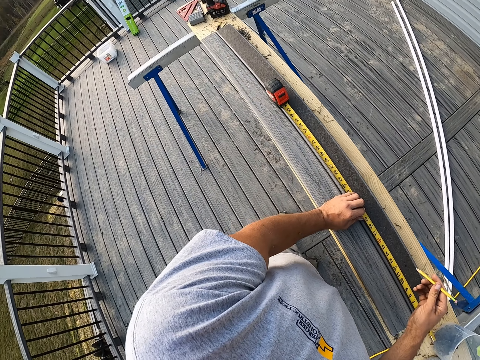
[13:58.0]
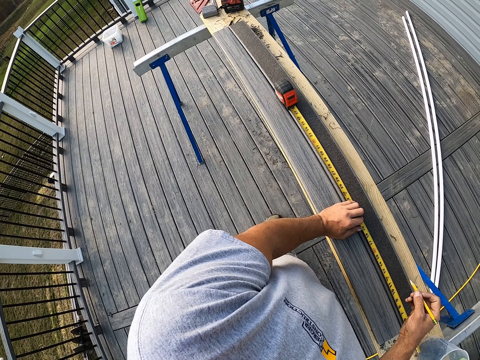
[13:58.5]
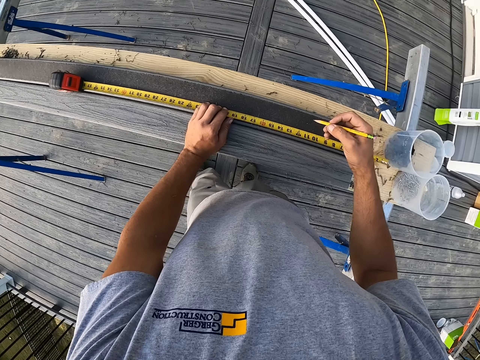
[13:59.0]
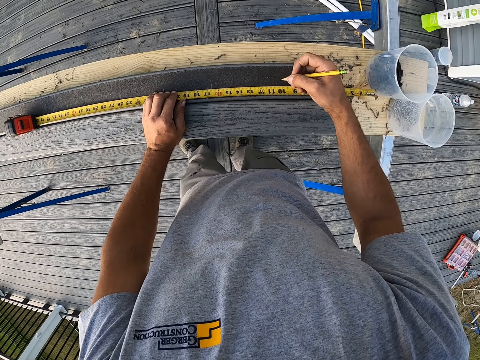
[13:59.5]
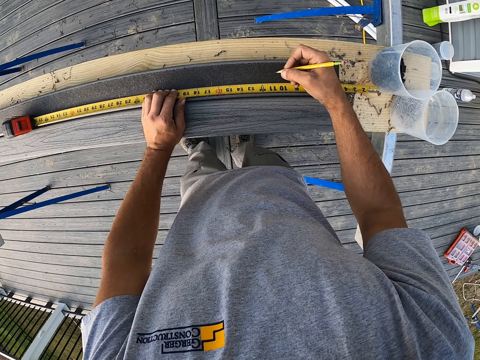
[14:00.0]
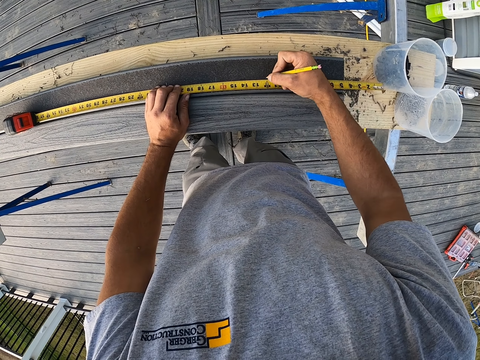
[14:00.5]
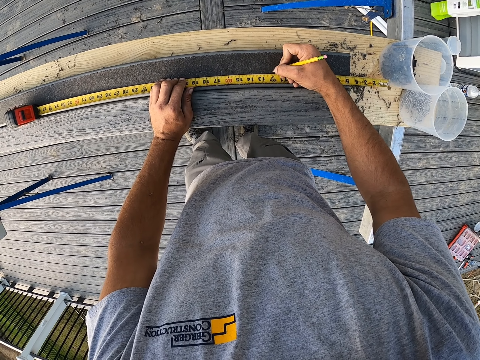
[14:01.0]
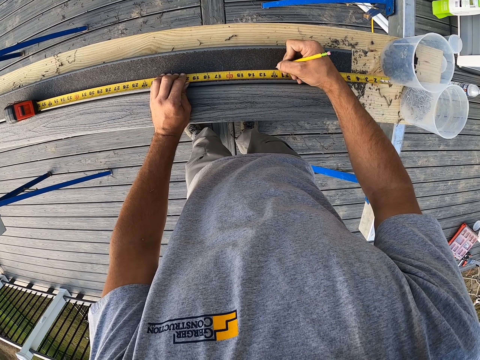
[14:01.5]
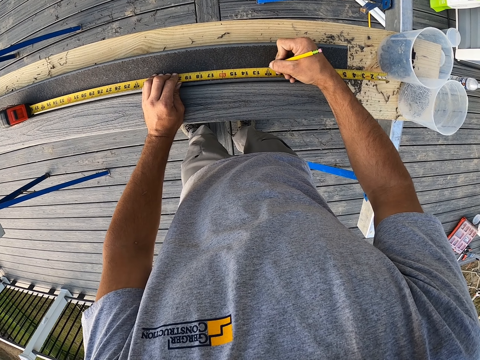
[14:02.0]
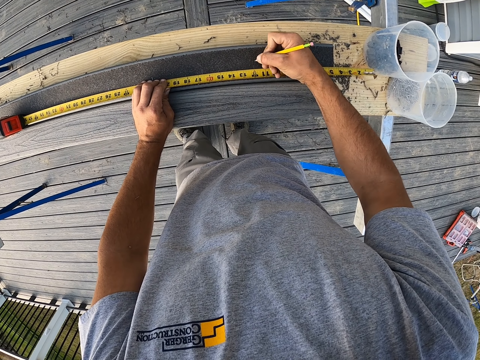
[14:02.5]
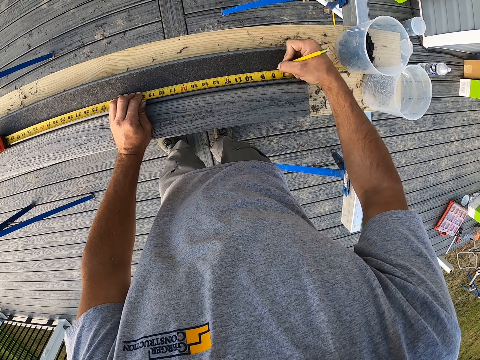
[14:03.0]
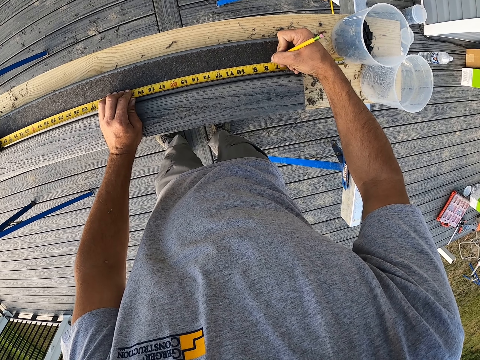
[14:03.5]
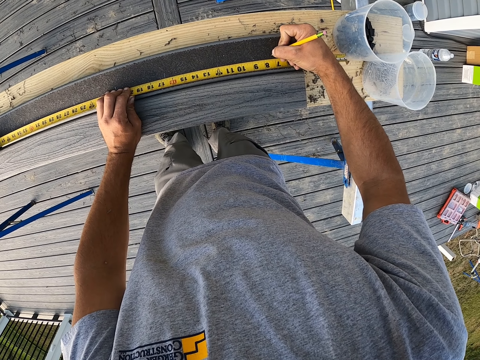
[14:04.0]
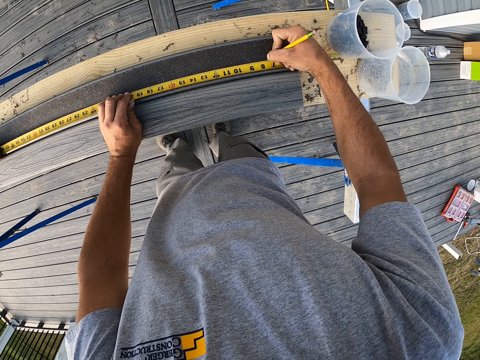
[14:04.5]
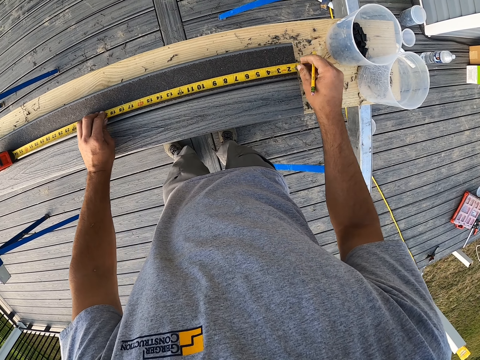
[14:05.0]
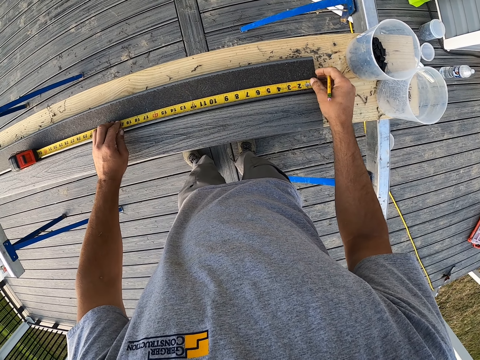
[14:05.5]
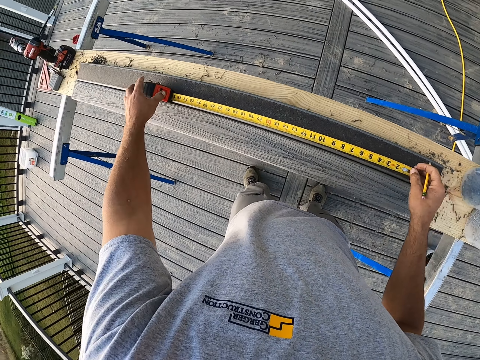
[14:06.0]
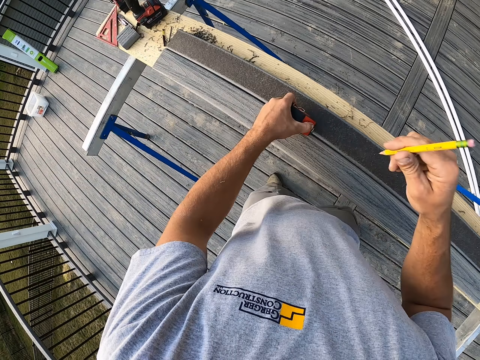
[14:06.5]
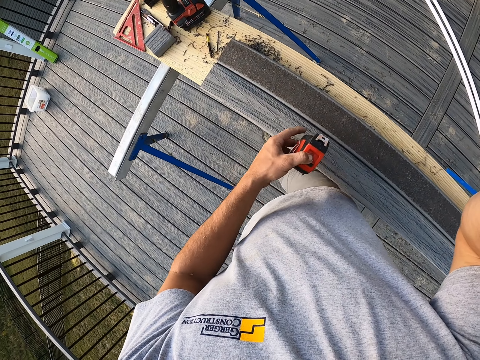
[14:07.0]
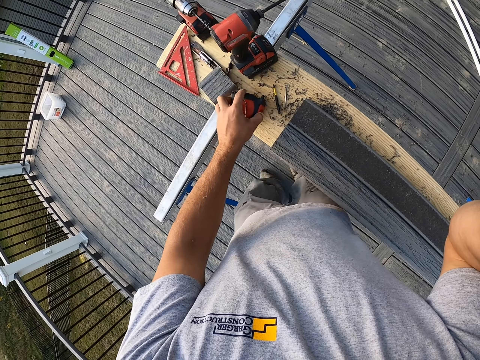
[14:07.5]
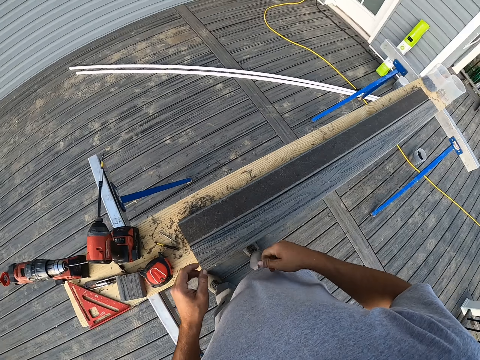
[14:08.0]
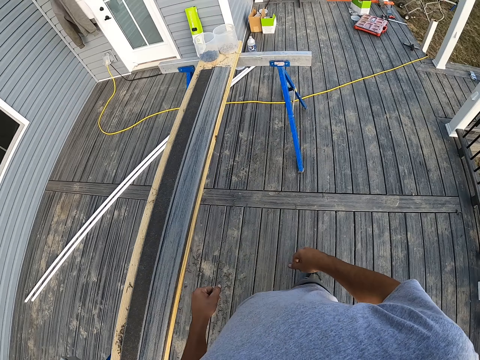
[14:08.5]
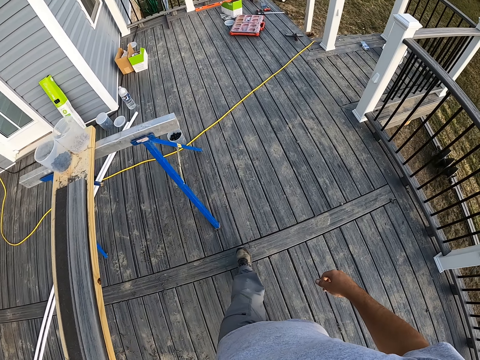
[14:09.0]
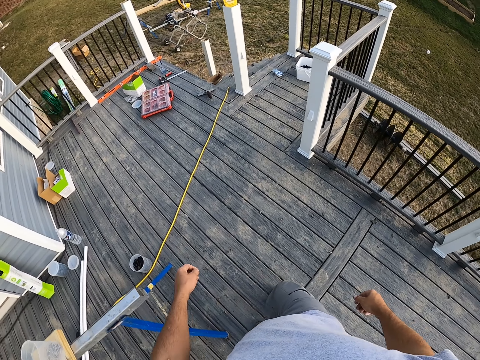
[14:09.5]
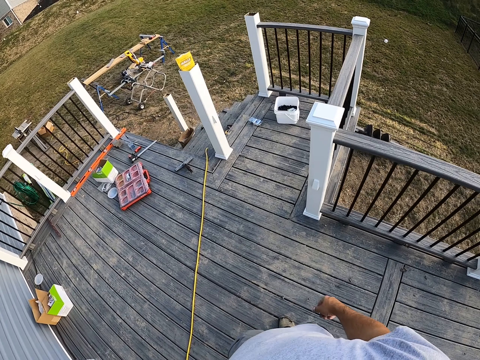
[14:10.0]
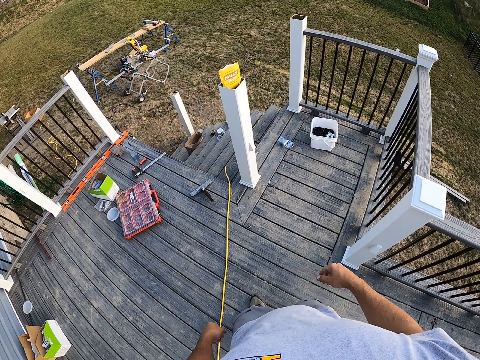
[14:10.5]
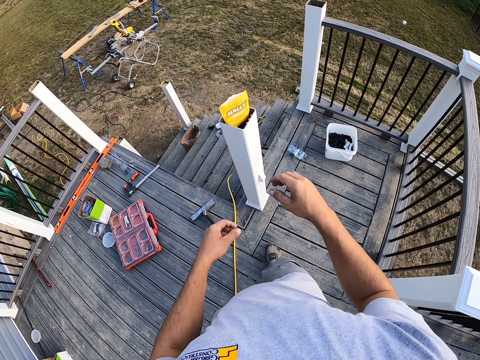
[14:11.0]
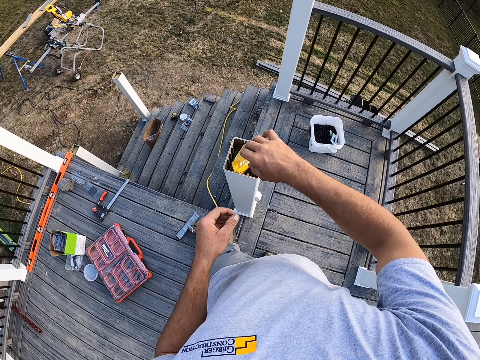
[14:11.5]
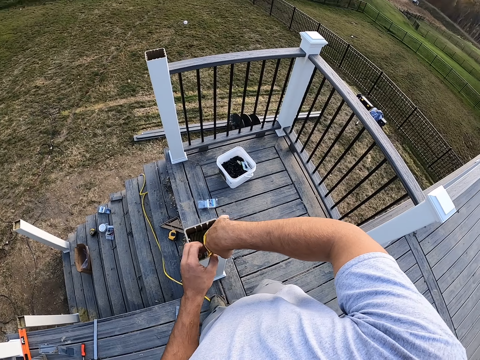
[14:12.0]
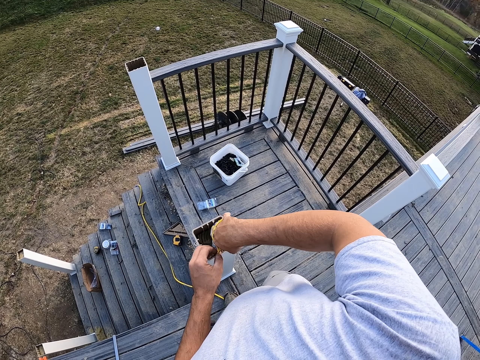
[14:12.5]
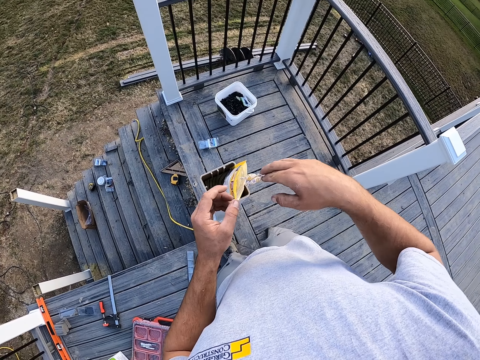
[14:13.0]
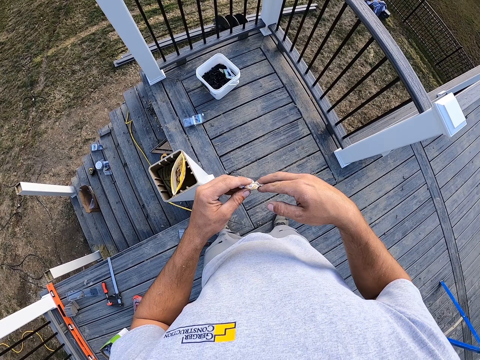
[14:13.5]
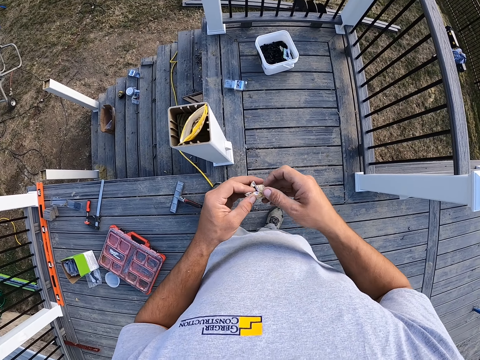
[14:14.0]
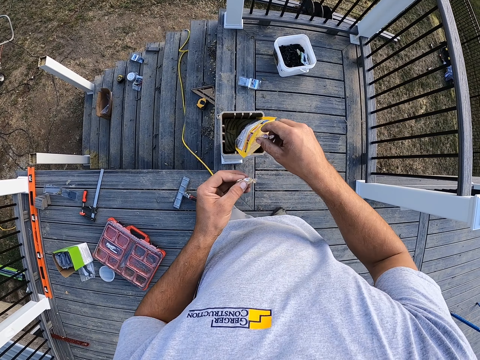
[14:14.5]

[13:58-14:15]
The camera wearer draws on the wood. They roll the tape measure. They put a hand up. They place the tape measure on the wooden surface. They walk. They pick a sweet from the packet.

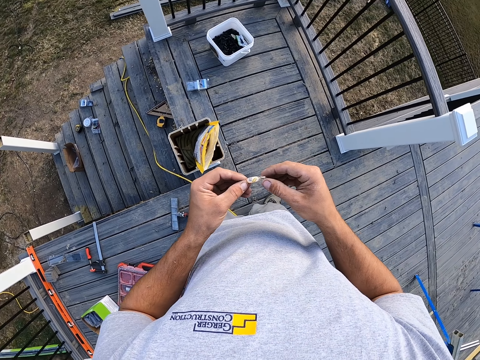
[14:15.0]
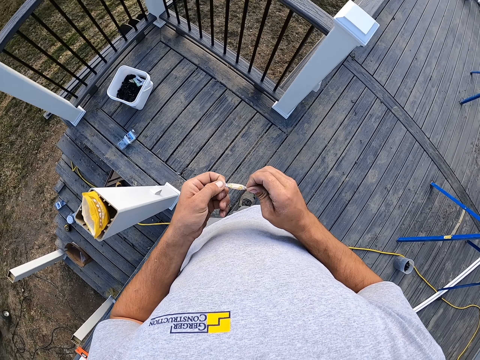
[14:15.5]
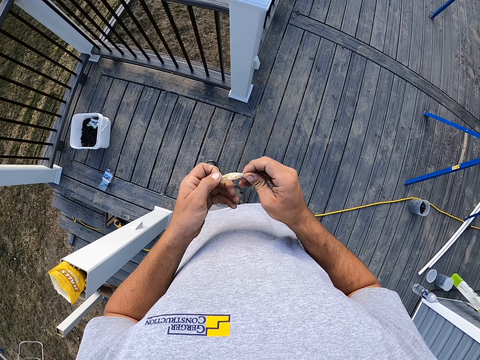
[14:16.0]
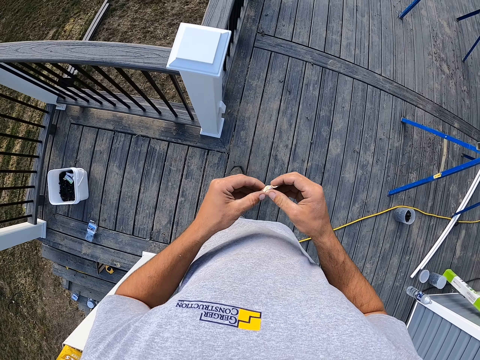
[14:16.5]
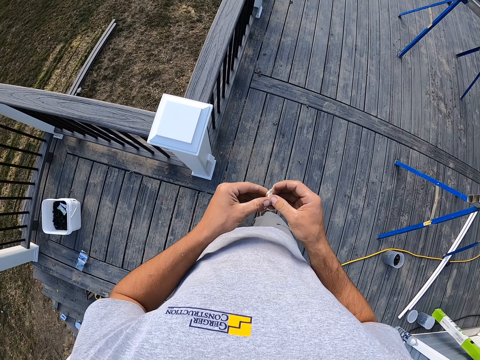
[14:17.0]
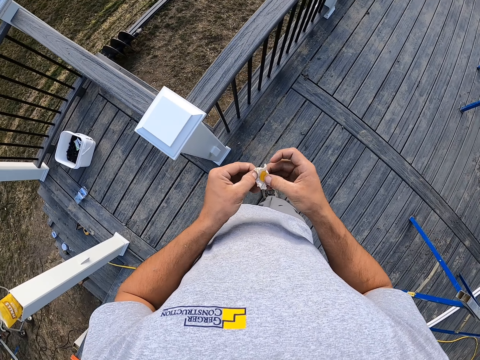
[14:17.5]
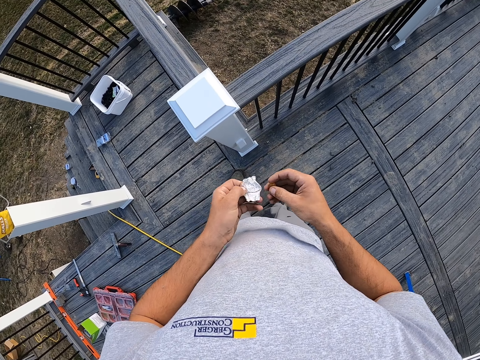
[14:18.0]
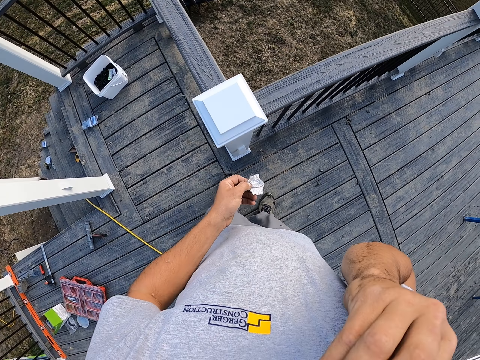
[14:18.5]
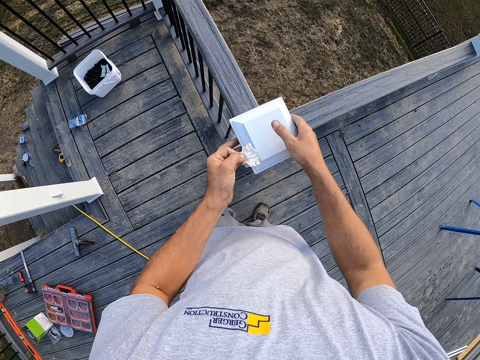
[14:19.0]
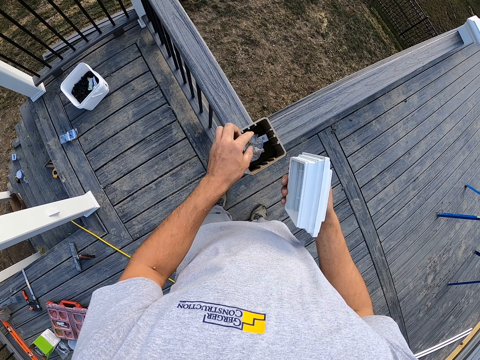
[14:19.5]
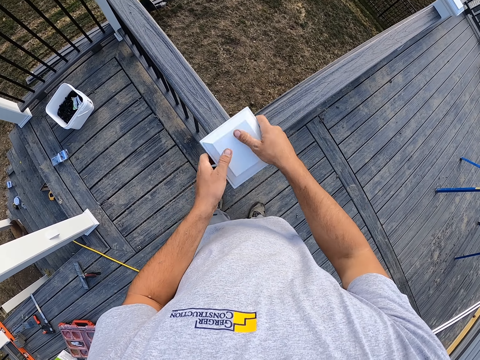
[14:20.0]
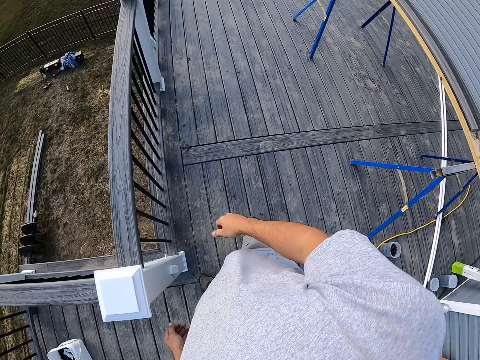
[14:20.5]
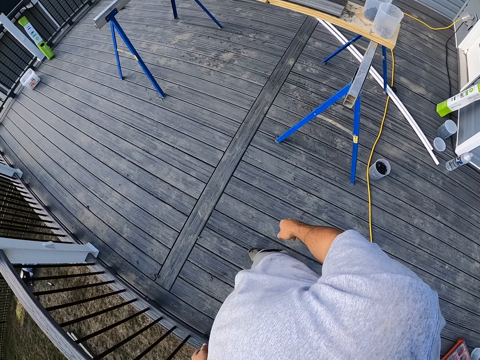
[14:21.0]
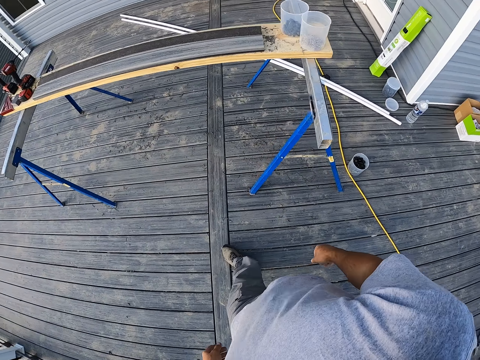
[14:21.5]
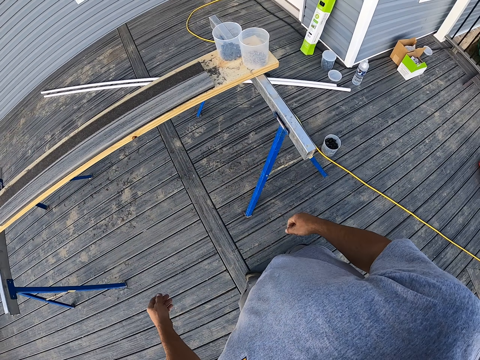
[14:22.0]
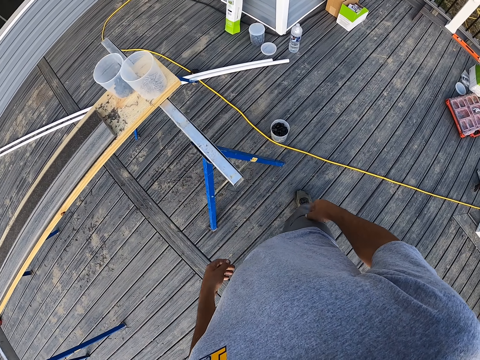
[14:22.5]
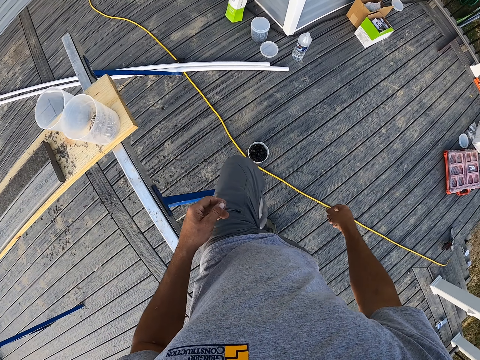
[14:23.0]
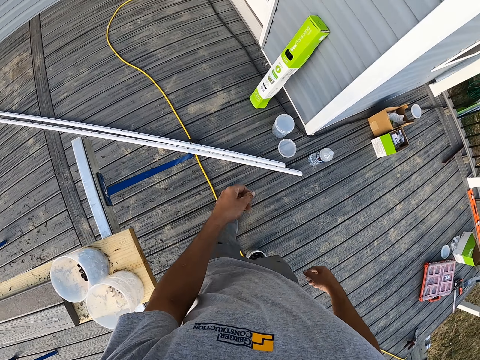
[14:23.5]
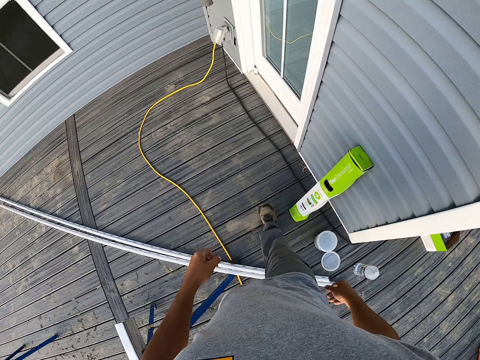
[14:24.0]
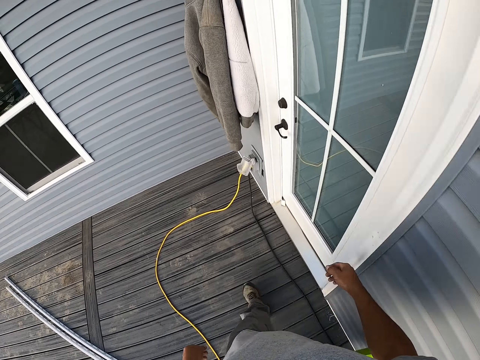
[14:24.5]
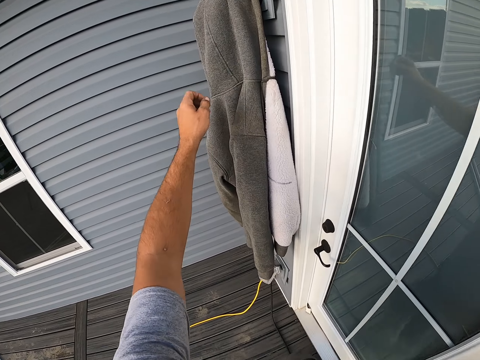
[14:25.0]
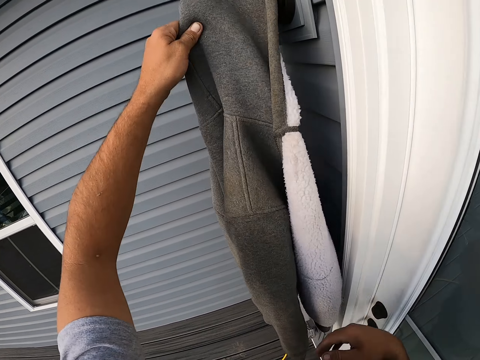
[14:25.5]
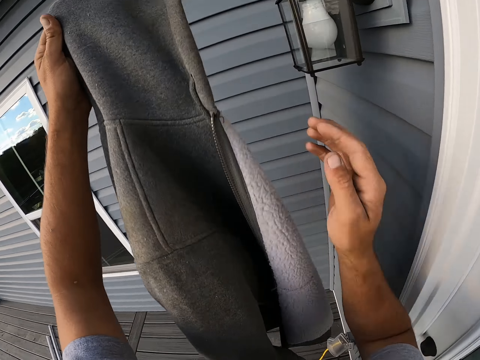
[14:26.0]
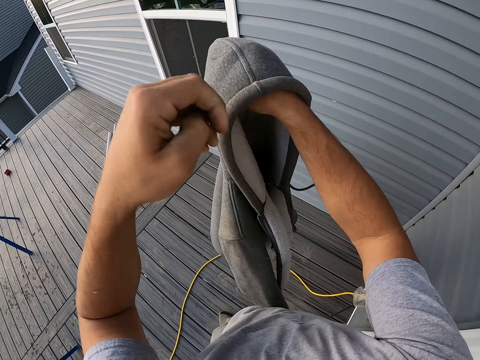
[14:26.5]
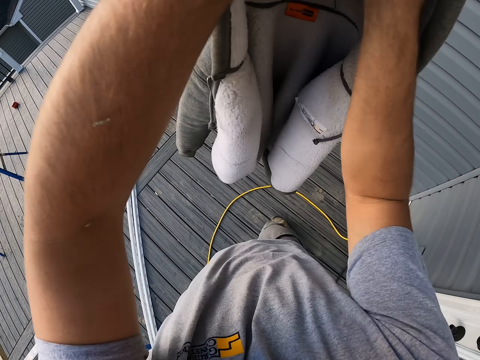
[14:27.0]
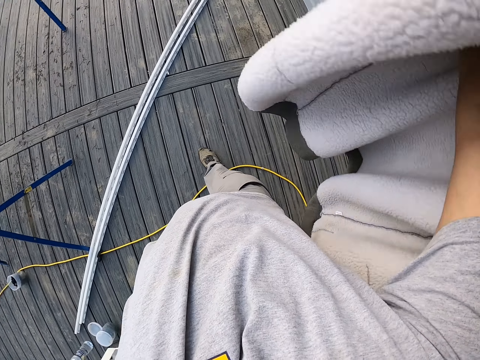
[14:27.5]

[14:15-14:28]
The camera wearer unties the sweet. They remove the cover of the sweet. They eat the sweet. They put the cover of the sweet in the pillar. They close the pillar. They walk around. They pick a coat. They wear the coat.
